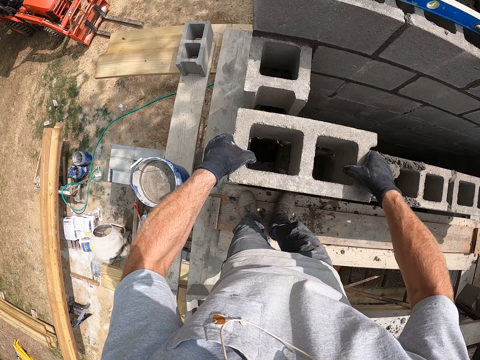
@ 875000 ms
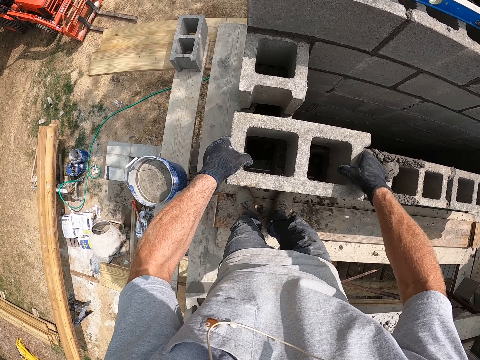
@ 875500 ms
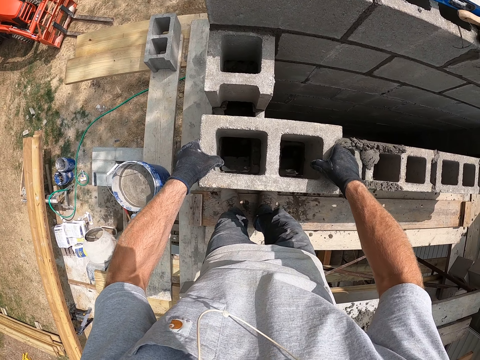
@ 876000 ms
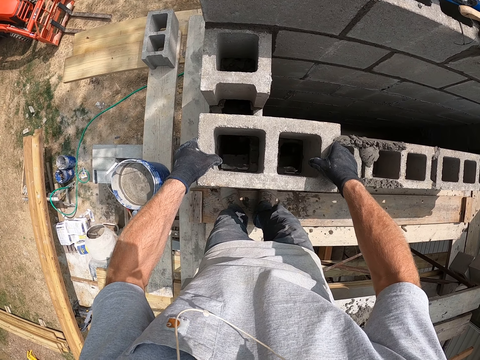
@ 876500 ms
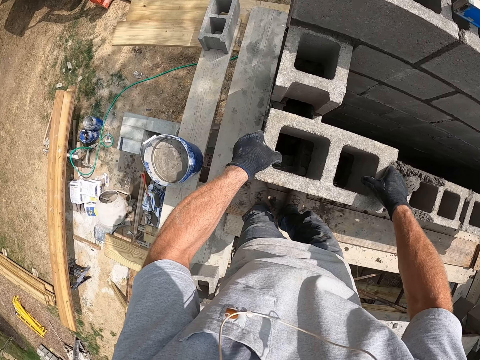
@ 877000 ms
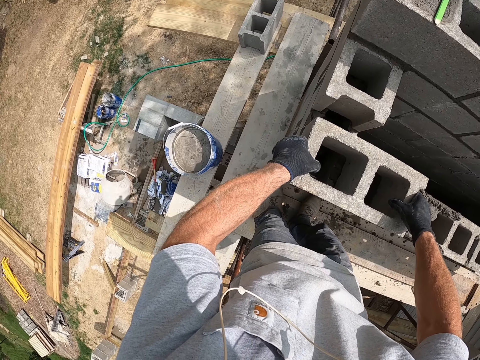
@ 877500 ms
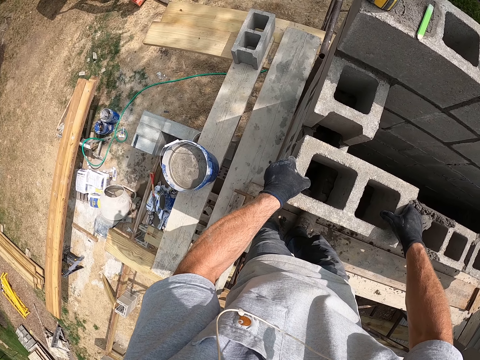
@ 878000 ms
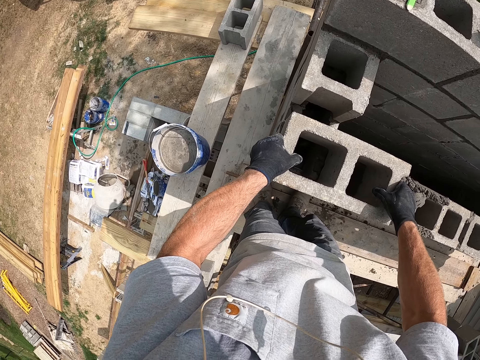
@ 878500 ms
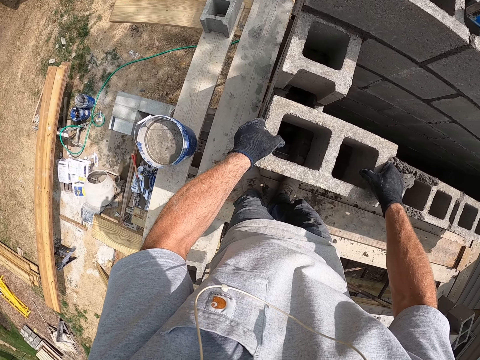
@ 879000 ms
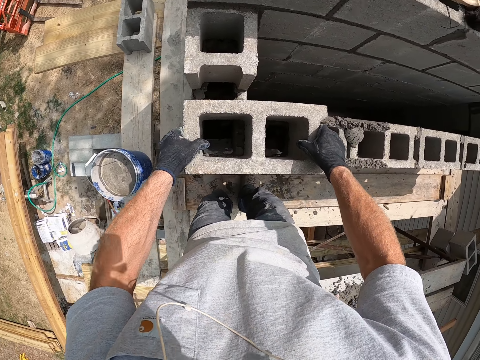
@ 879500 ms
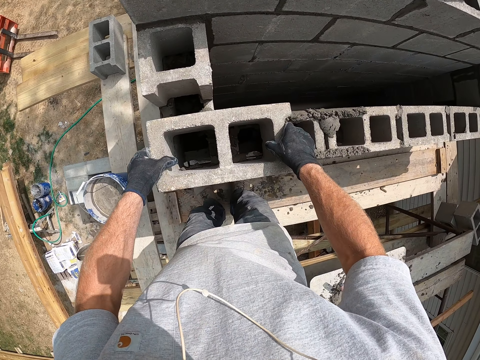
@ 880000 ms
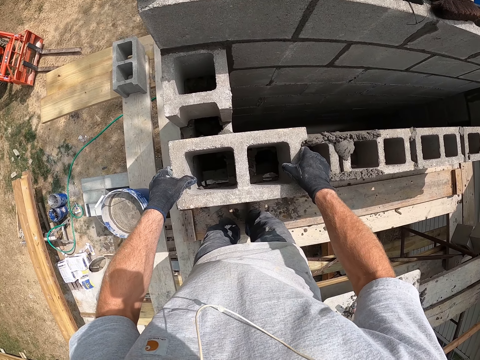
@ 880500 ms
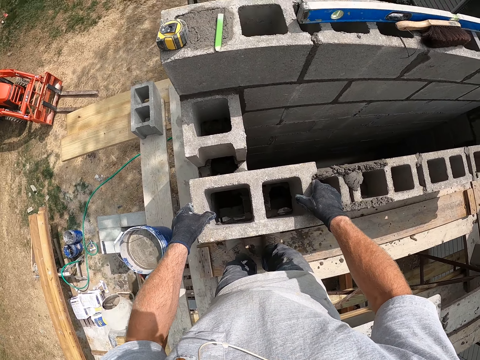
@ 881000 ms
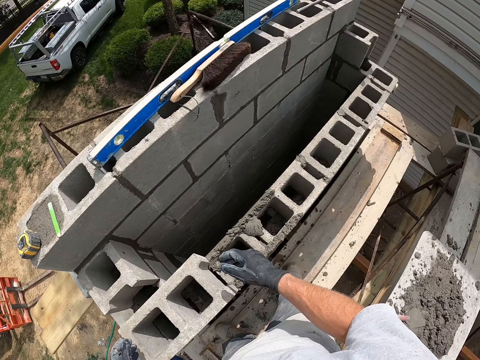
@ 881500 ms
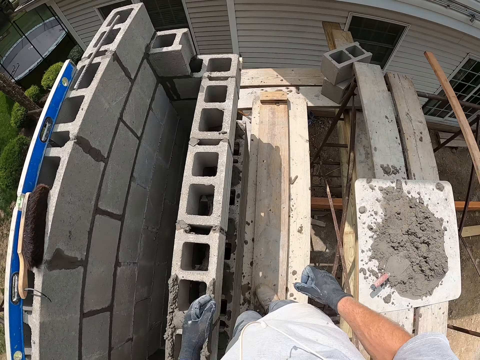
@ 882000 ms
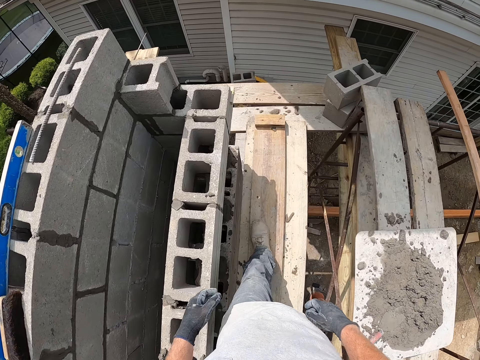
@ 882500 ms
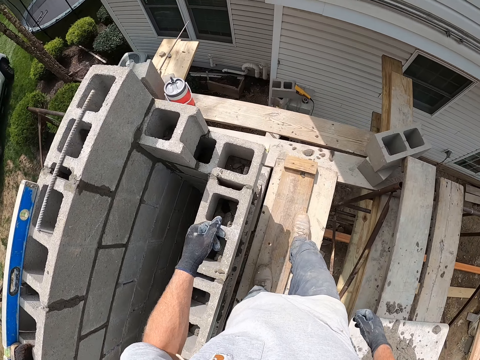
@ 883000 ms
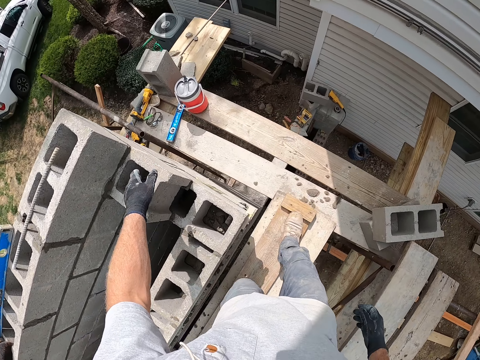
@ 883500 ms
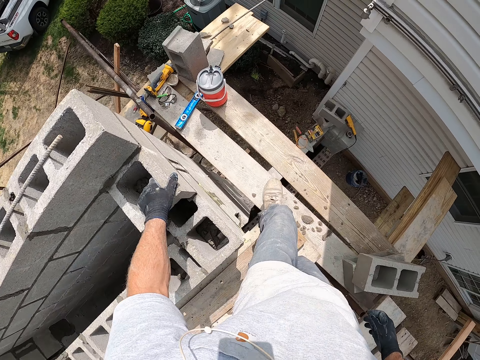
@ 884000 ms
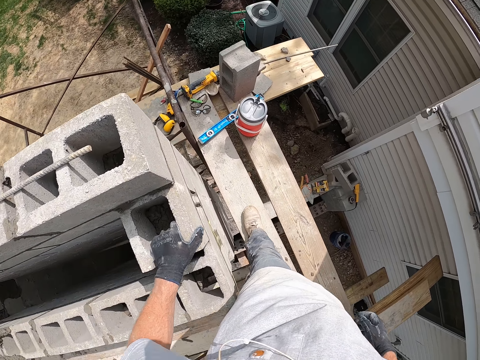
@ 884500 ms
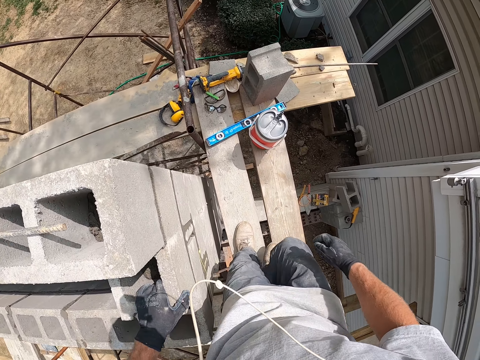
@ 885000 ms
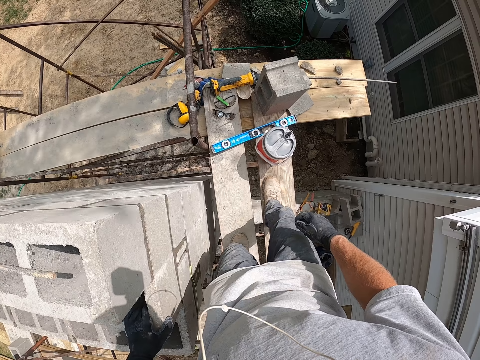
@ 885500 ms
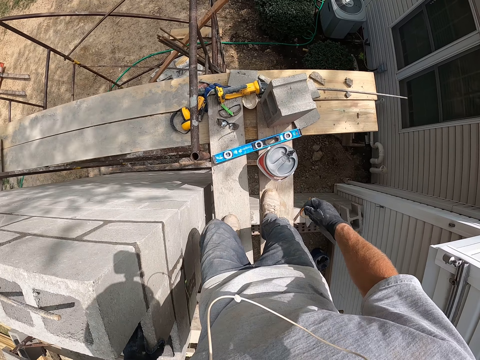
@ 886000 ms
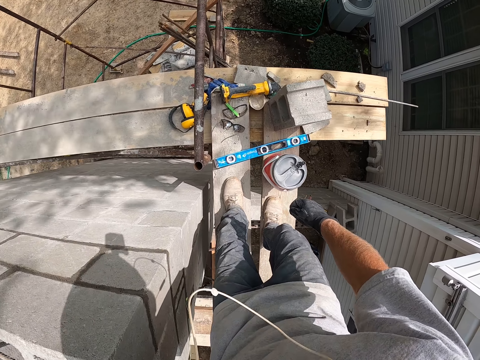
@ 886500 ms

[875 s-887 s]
The camera wearer puts the brick or concrete block on the cement mortar with hands. They walk towards the end of the concrete blocks. They put a hand on a concrete block.

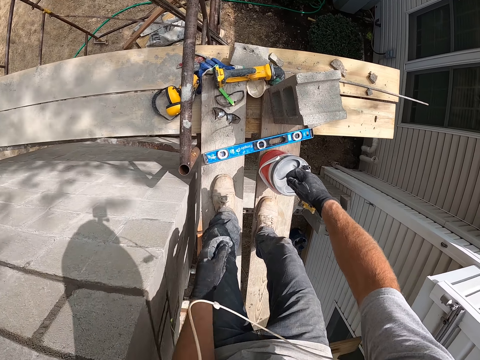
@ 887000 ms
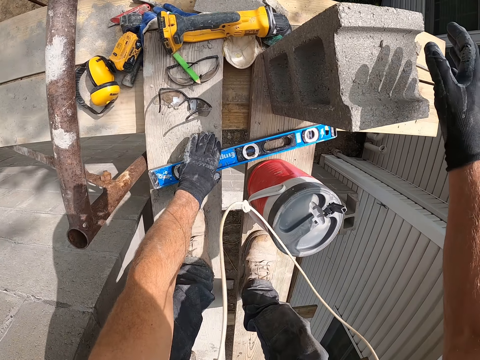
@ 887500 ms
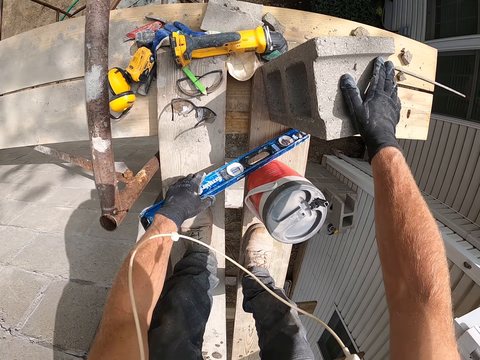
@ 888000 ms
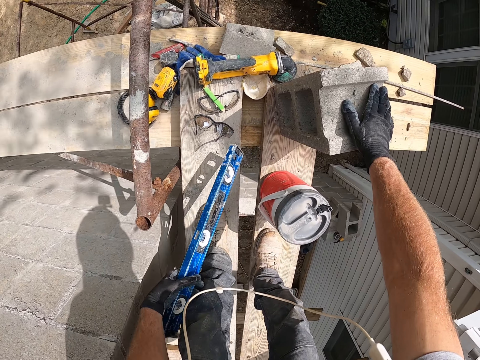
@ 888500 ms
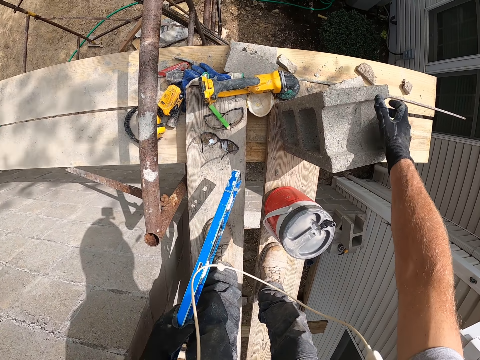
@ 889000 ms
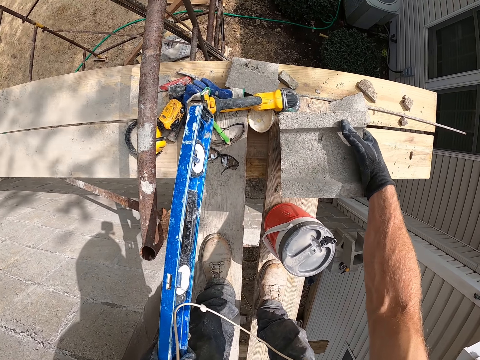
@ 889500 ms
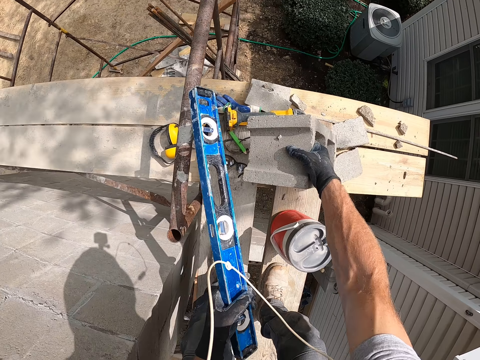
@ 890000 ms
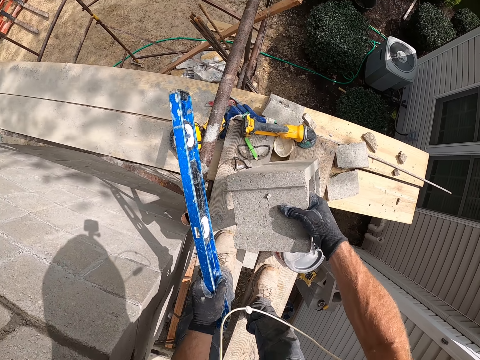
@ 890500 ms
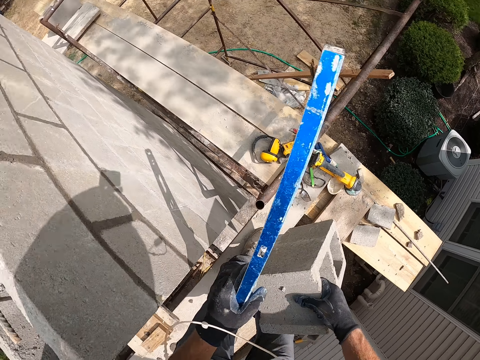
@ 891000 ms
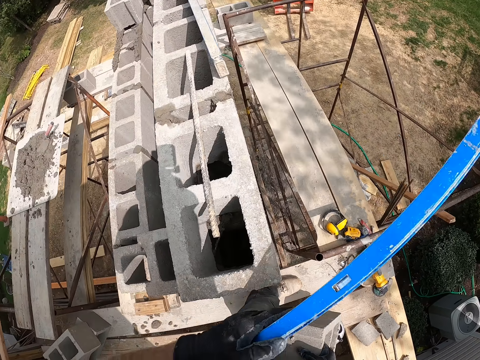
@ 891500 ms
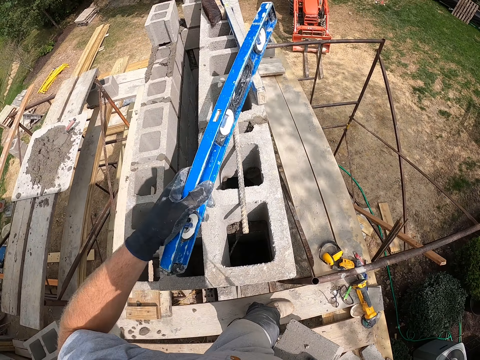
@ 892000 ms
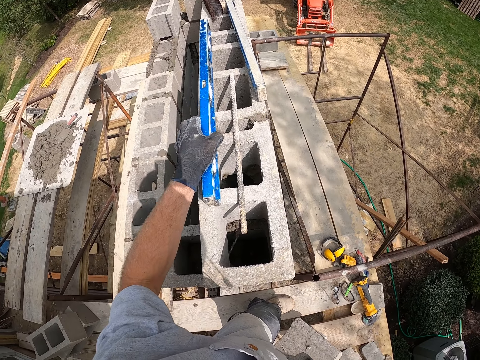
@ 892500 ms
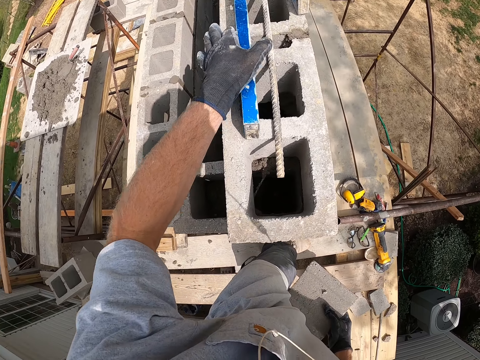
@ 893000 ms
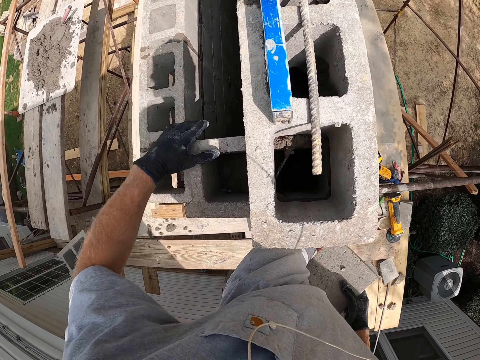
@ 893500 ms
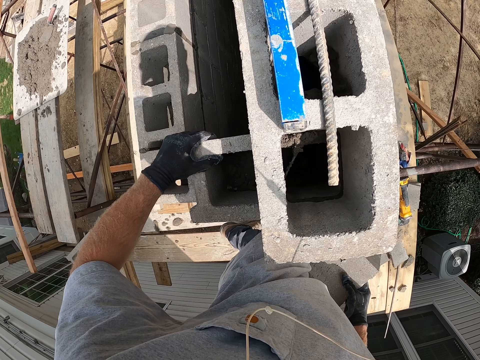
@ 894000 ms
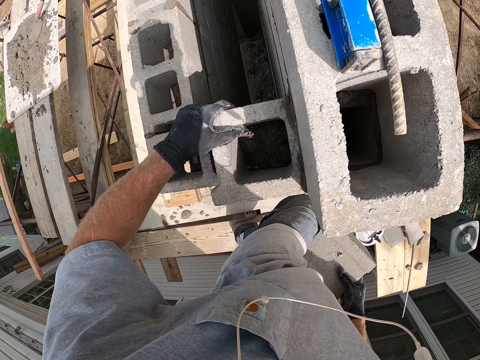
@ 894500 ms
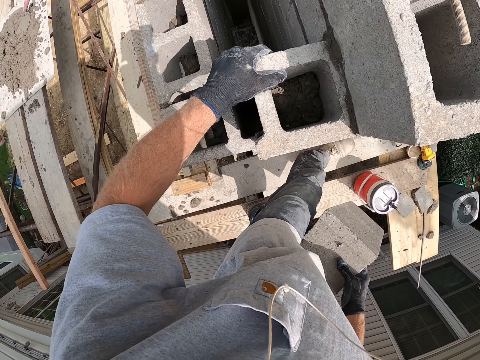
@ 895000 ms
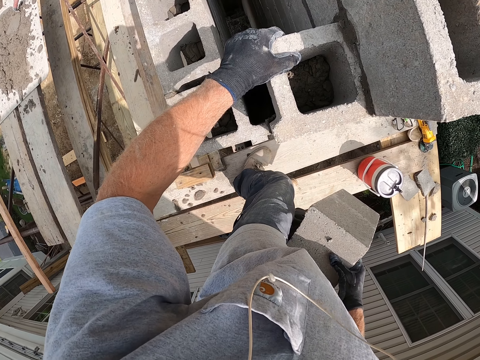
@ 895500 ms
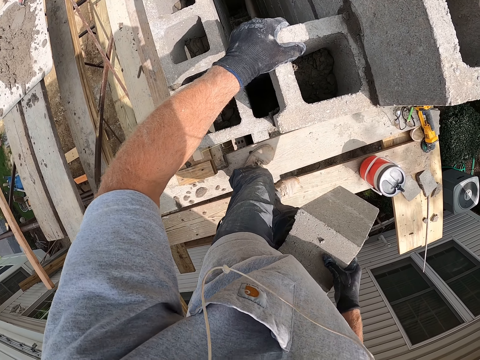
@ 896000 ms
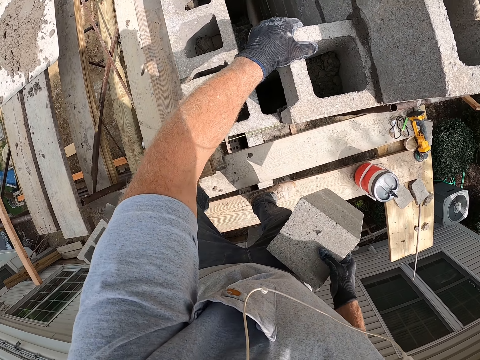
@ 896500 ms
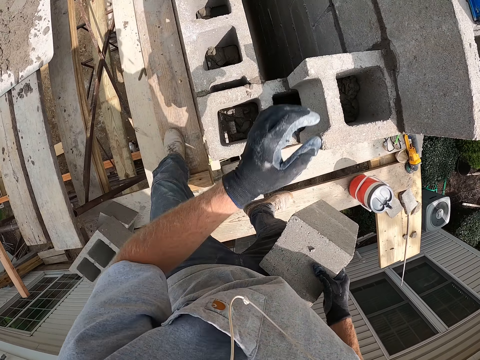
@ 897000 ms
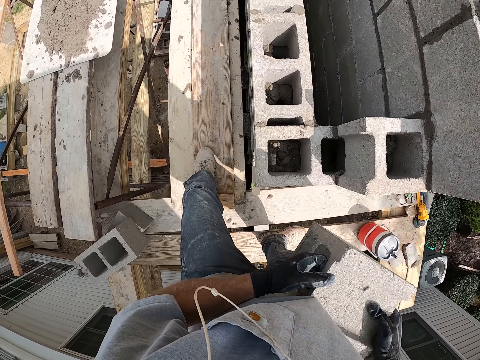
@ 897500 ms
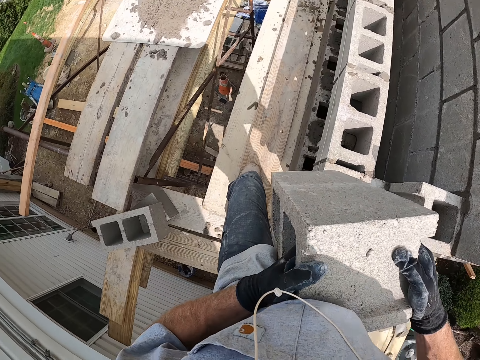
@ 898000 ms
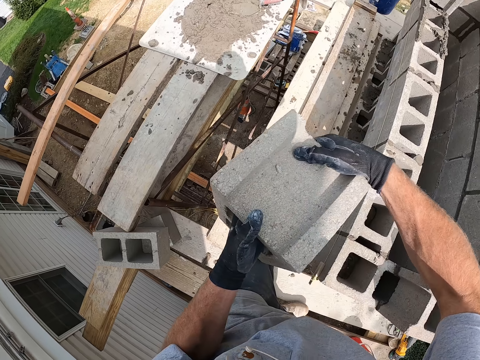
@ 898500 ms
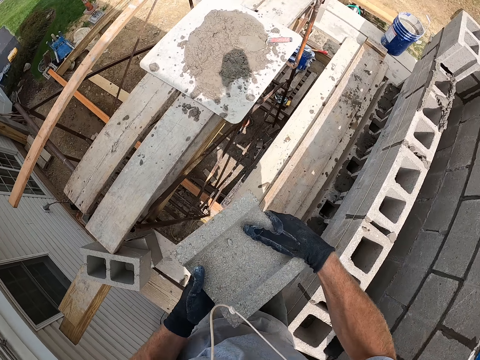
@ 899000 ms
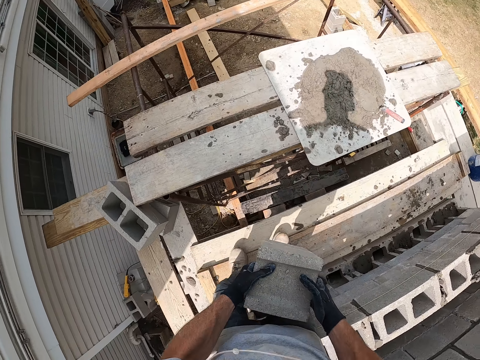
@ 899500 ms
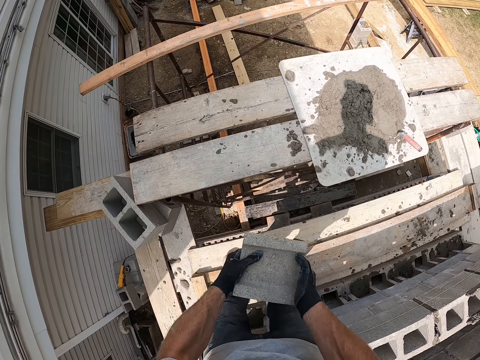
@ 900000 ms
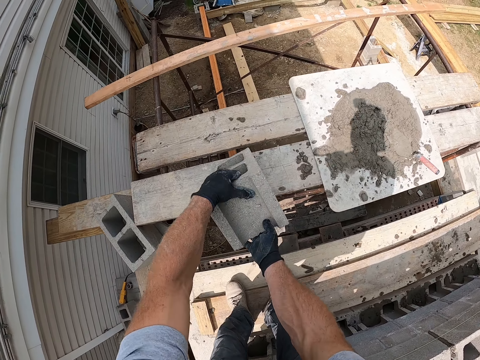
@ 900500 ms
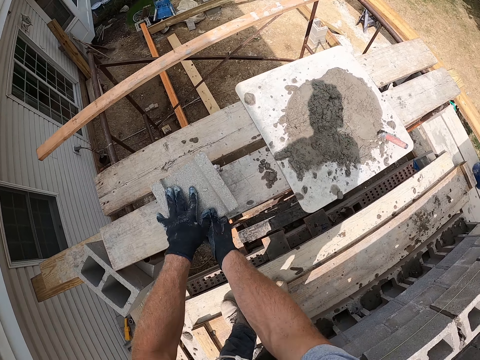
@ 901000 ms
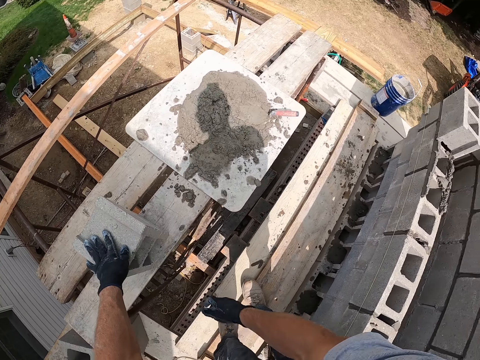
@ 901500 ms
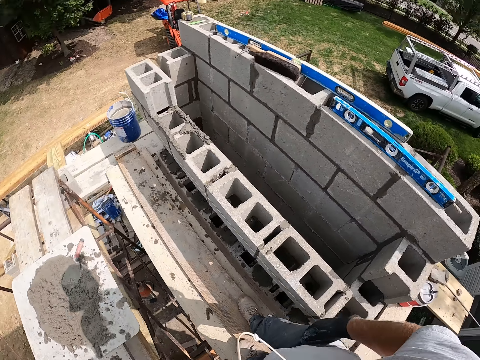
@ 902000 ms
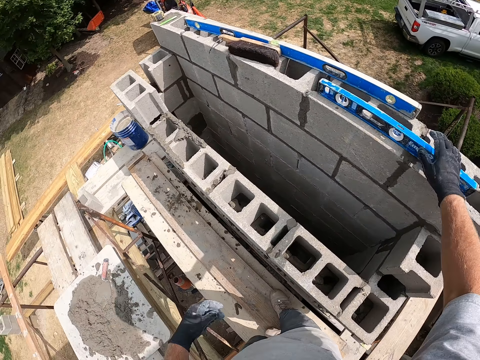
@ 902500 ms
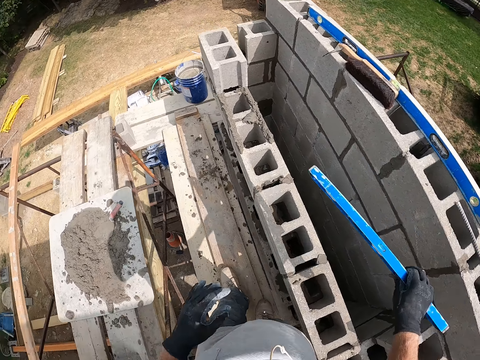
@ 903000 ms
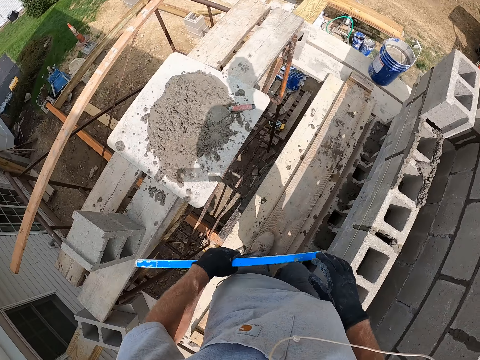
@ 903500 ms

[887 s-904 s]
The camera wearer picks up the spirit level. They put the other hand on a concrete block. They lift the brick or concrete block. They lay the spirit level on the concrete blocks. They move with the brick. They put a hand on the concrete blocks. They hold the concrete block with hands. They lay the brick on a piece of wood. They pick up the spirit level and switch the spirit level to the other hand.
